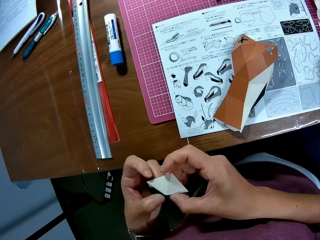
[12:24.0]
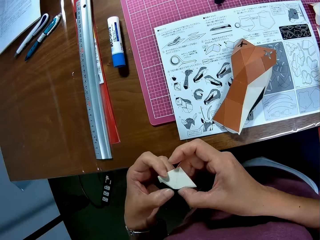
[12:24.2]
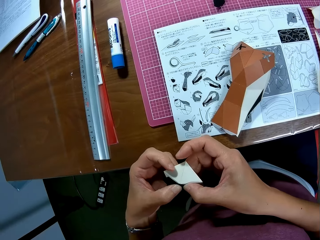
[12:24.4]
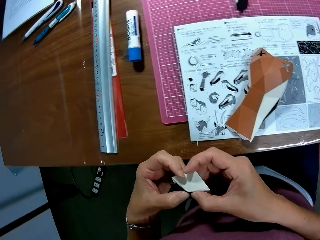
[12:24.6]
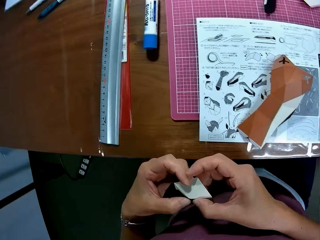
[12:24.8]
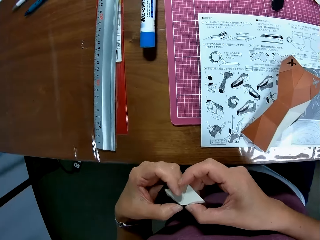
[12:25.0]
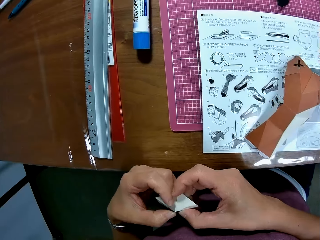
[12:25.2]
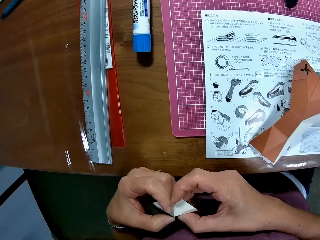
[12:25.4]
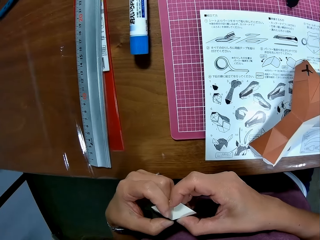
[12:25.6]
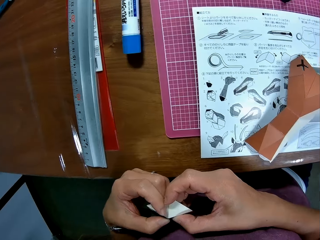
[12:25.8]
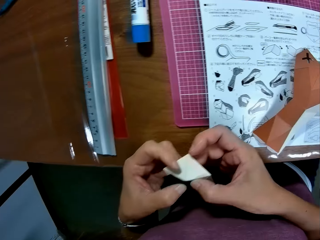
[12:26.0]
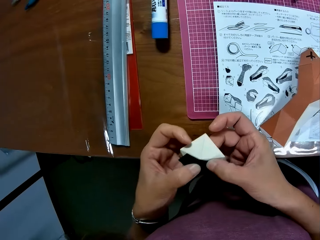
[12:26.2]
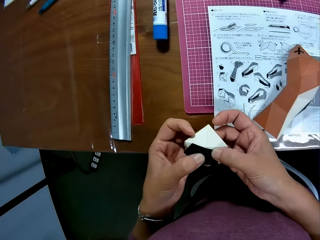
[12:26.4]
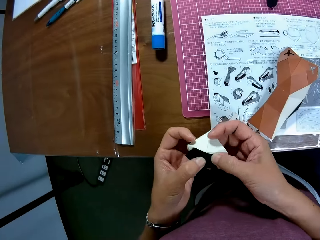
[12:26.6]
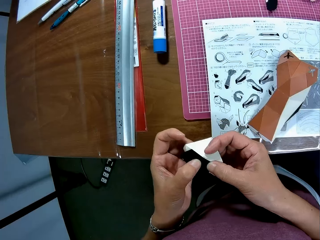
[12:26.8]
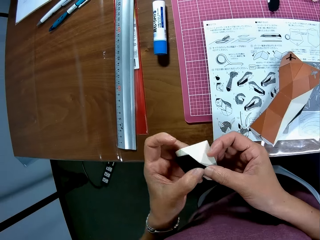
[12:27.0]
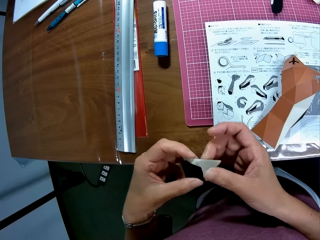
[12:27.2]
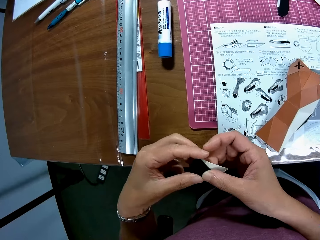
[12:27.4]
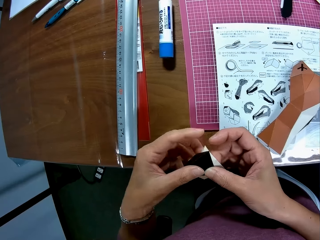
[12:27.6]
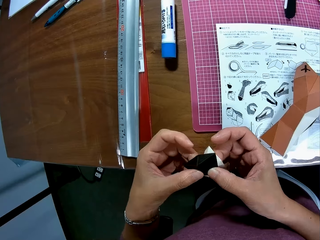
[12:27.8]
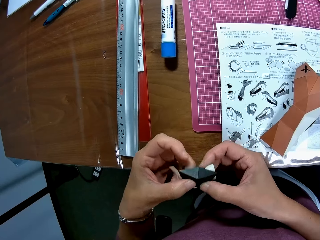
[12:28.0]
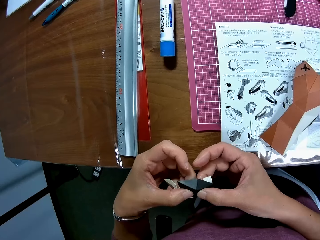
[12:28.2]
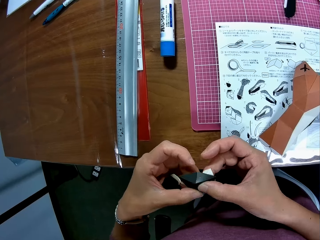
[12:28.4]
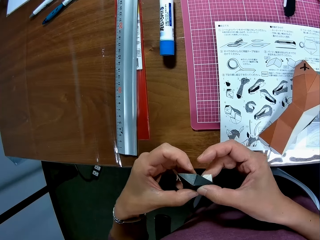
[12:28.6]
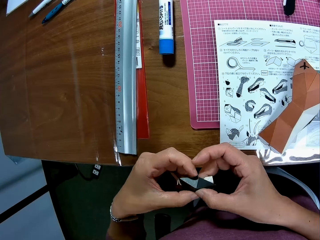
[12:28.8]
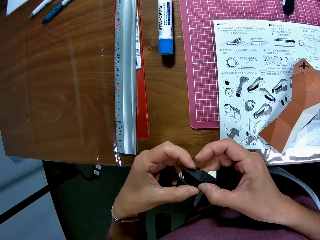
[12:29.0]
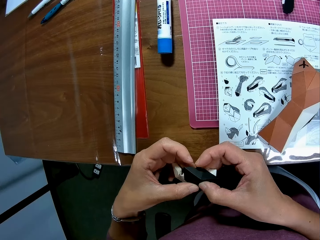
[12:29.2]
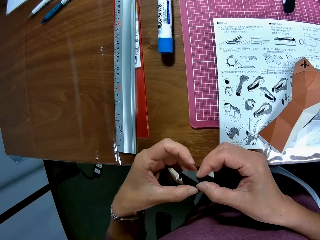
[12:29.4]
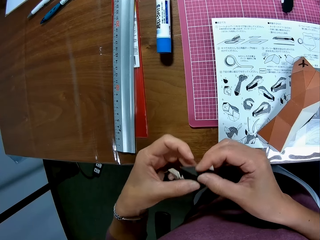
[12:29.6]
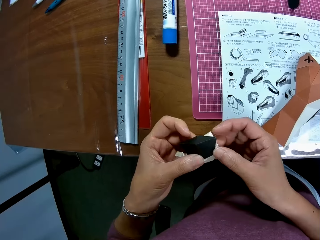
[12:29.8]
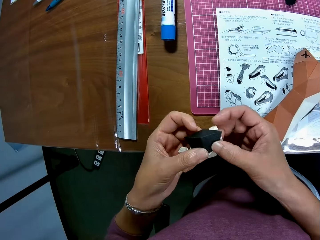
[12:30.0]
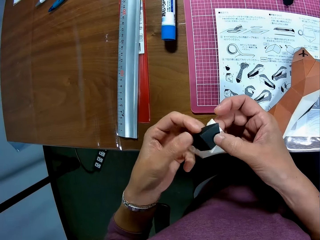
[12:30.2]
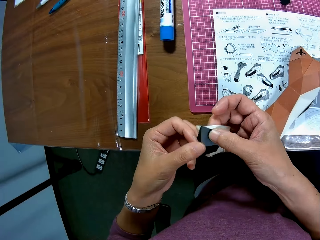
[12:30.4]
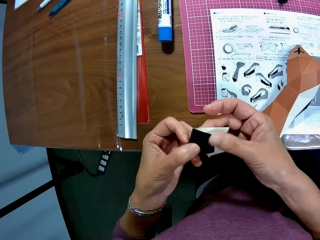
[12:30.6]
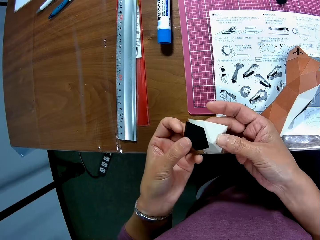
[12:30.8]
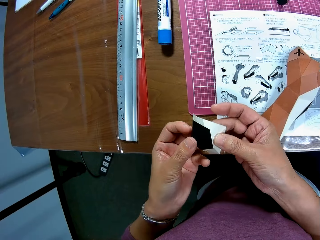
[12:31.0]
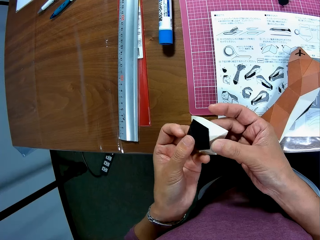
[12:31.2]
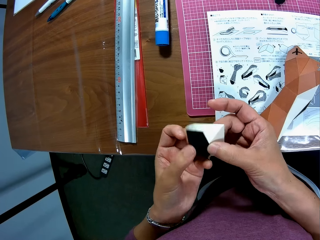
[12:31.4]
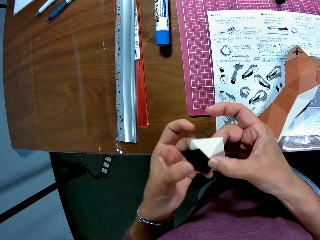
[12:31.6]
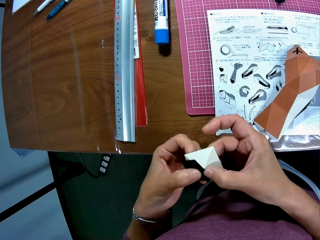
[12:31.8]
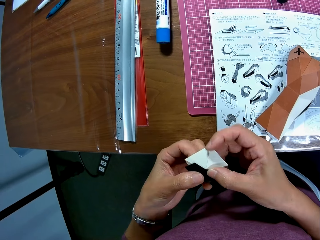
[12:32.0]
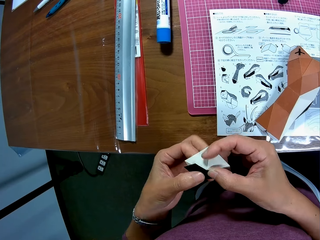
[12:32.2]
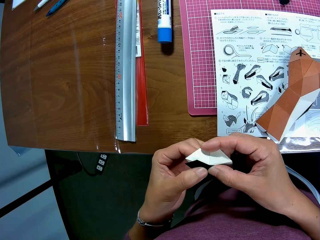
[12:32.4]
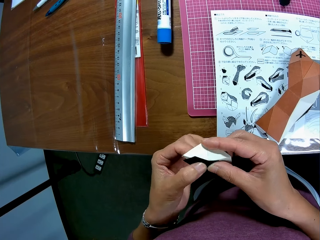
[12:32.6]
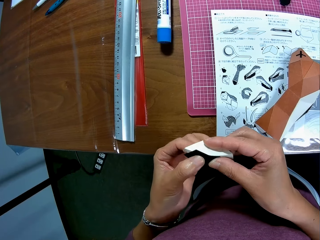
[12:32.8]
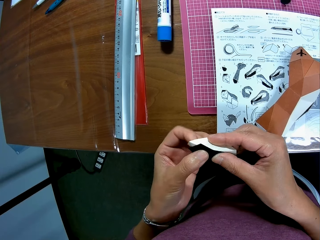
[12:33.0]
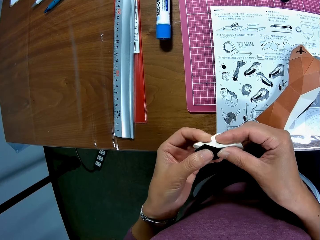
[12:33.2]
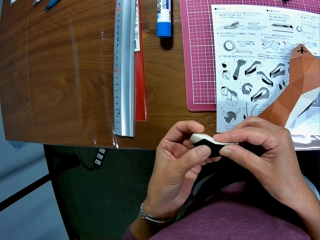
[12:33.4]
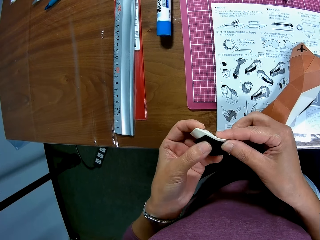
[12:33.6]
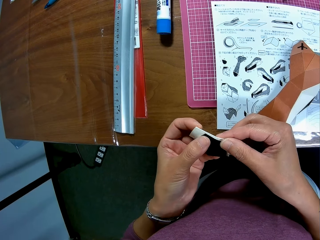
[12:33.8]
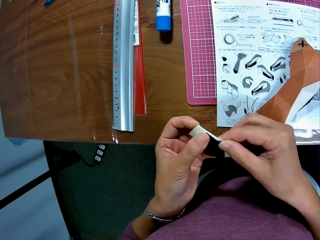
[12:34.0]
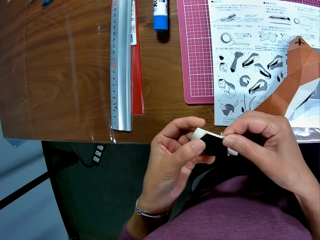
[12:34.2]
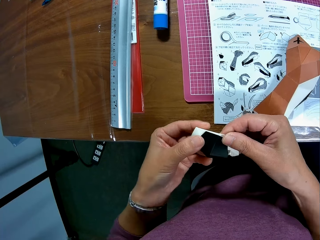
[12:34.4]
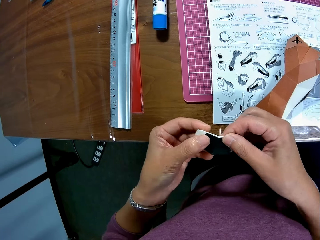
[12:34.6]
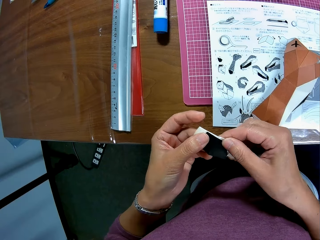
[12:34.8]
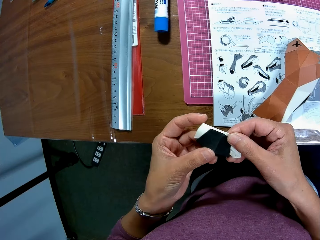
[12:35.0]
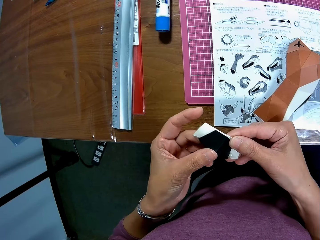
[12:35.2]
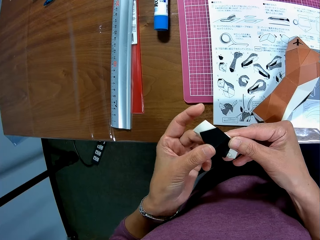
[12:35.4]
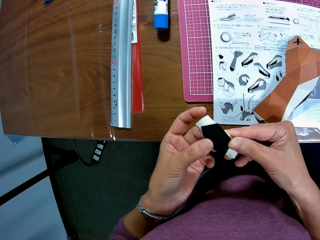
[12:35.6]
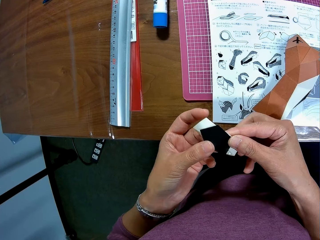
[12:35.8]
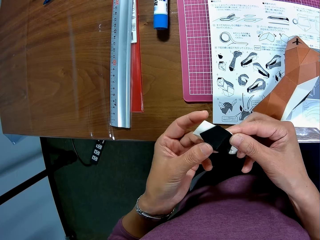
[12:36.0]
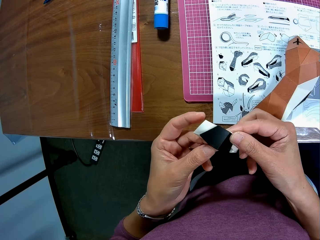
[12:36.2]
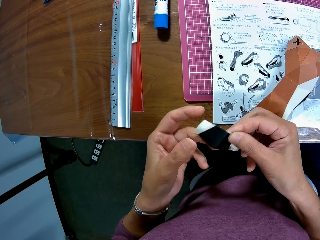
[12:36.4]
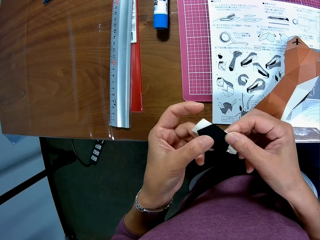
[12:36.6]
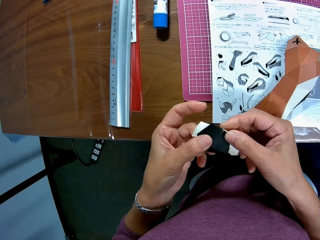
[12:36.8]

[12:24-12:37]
The camera wearer changes direction. They press paper crafts. They fold the paper crafts.

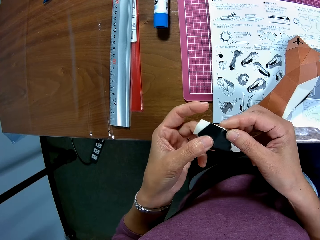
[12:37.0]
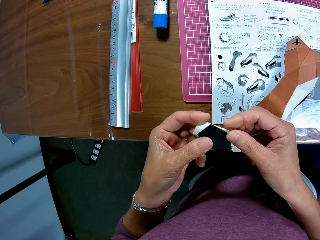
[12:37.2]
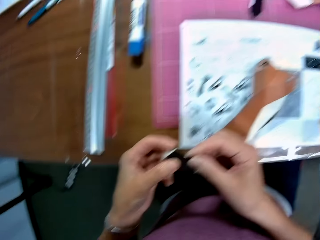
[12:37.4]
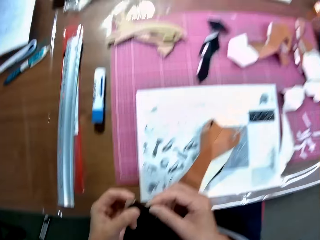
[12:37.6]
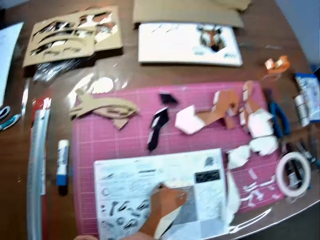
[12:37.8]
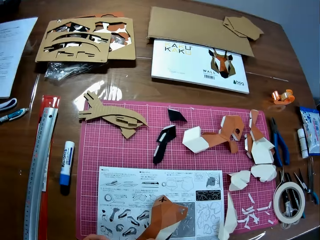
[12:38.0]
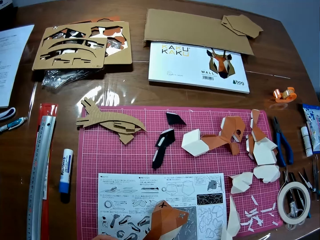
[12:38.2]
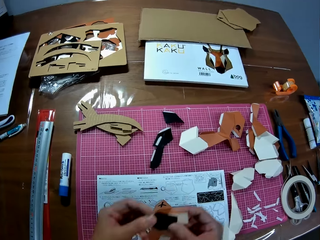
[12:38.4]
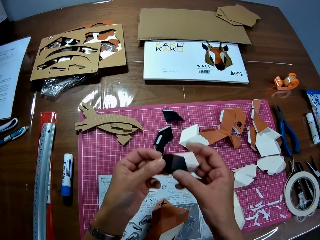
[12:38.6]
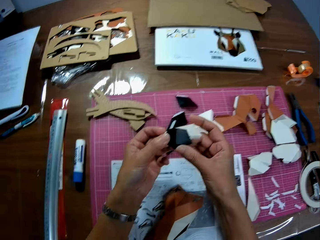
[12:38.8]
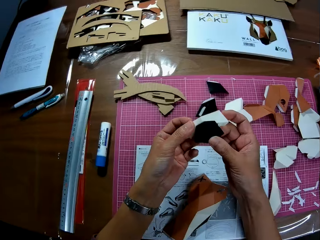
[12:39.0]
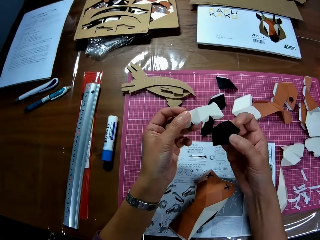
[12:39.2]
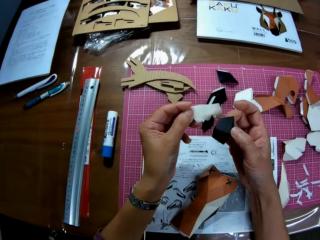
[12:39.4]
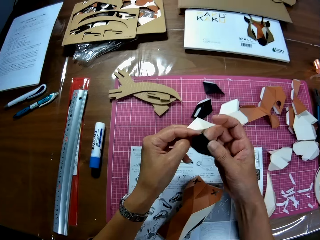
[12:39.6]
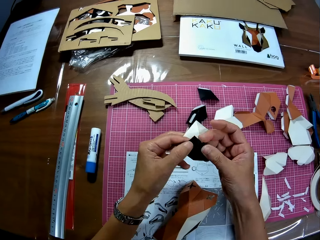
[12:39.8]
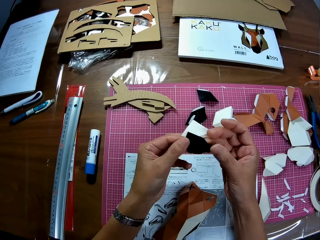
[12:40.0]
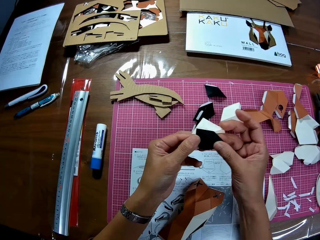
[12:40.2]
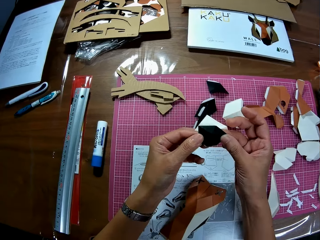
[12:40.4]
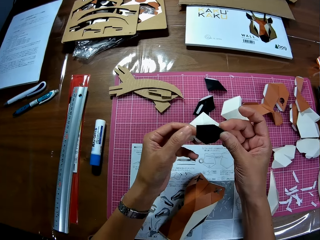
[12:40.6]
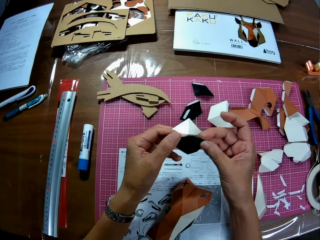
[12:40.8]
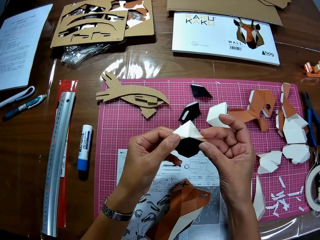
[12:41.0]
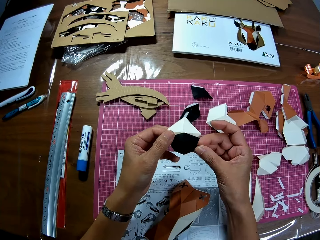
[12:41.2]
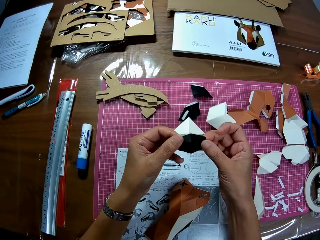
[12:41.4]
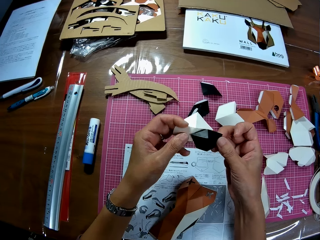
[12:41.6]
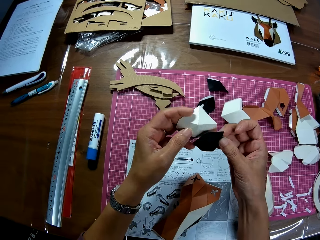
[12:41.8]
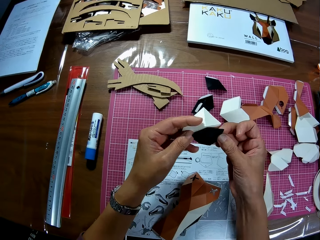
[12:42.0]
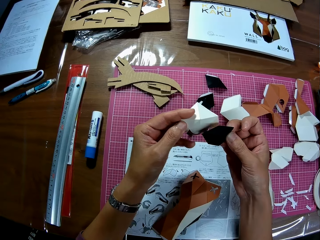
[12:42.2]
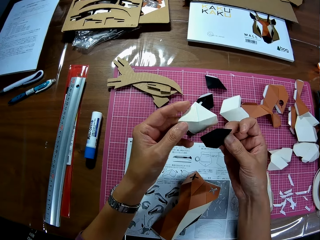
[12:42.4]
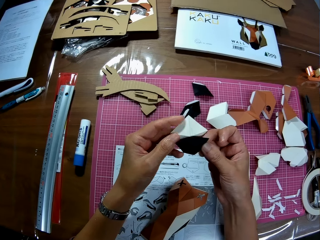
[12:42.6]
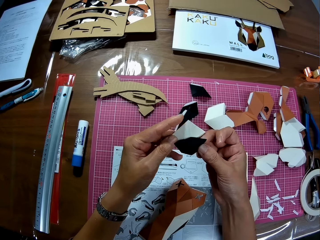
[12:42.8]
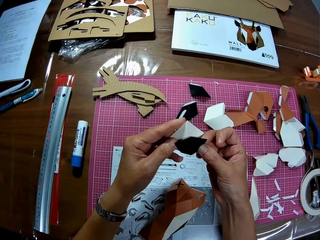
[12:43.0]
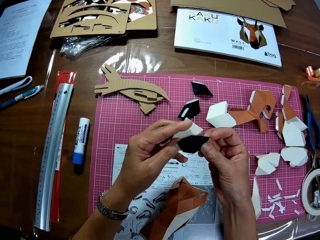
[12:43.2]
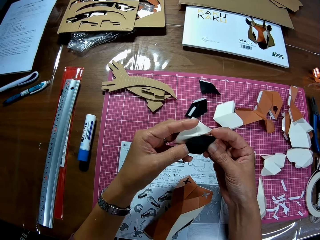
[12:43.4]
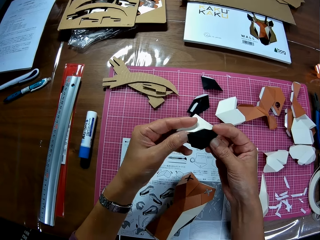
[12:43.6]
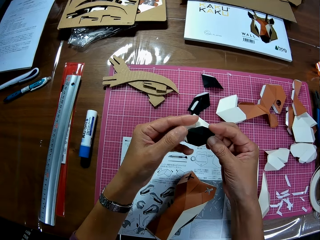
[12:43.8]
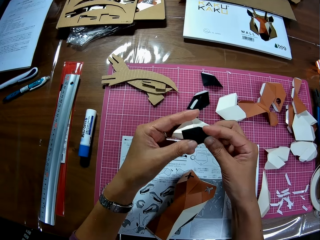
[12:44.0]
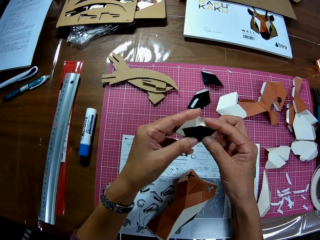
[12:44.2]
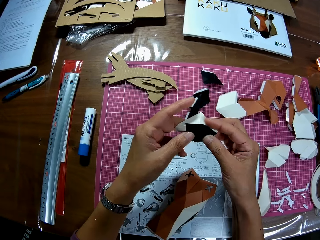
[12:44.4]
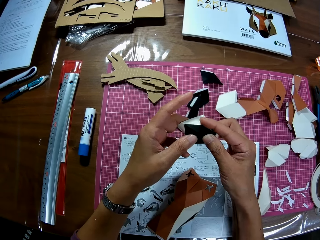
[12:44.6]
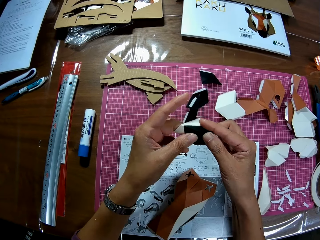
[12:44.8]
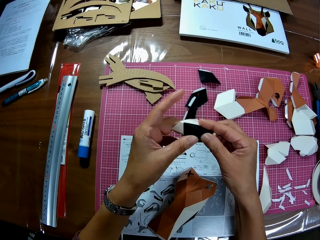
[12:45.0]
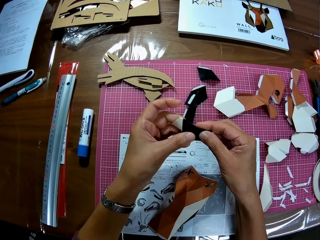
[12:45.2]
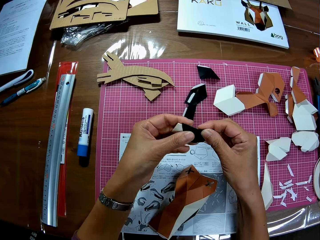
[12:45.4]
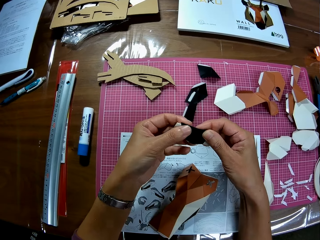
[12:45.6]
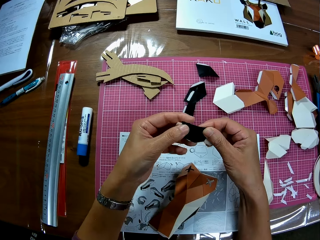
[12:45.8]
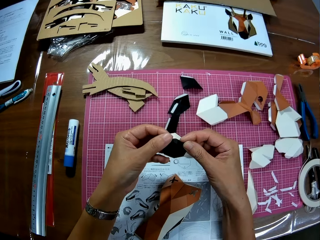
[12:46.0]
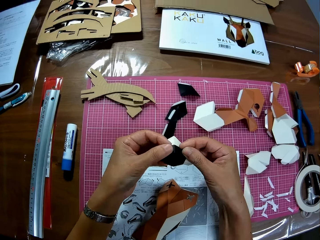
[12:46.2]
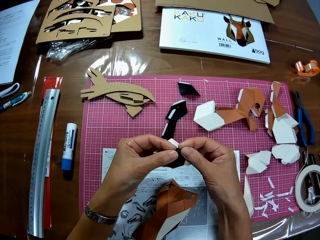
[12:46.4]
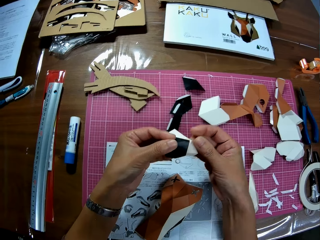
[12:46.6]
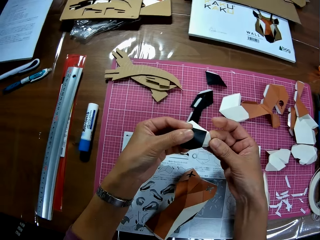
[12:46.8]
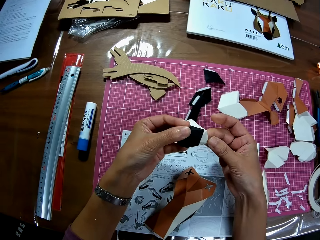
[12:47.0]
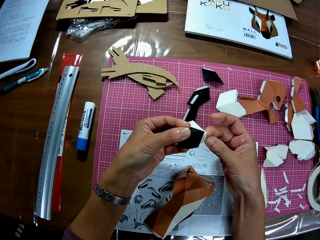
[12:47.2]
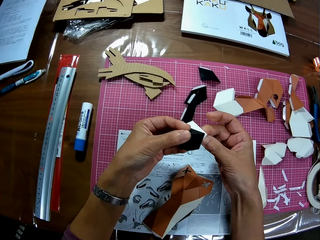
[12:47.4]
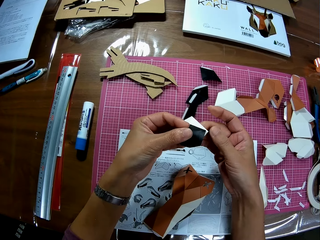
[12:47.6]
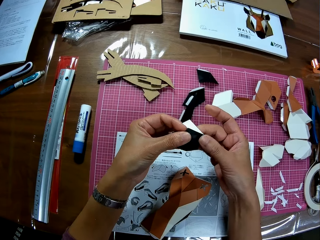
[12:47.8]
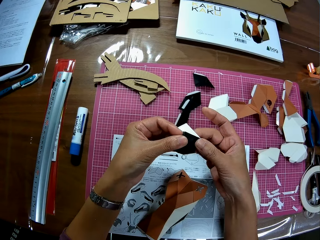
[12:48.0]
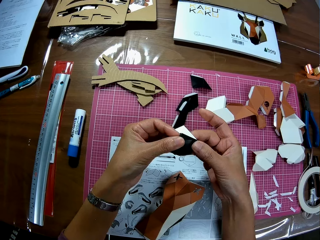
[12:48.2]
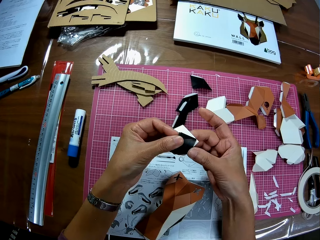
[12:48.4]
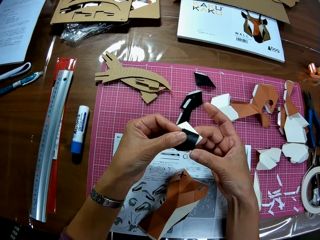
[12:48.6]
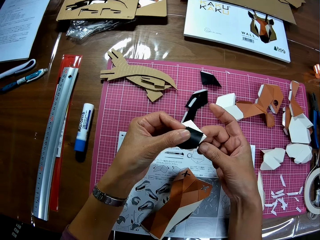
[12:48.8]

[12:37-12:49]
The camera wearer changes direction. They joint paper crafts. They fold the paper crafts.
